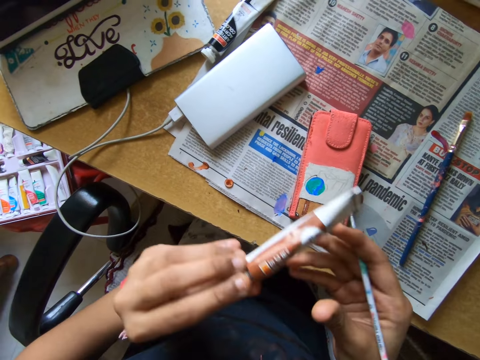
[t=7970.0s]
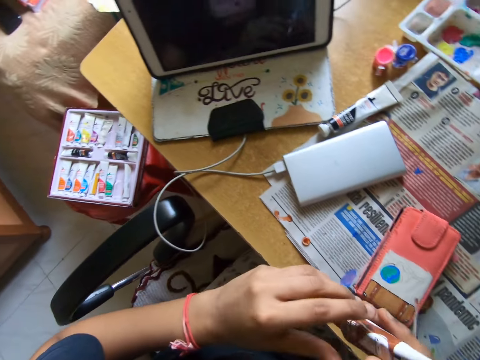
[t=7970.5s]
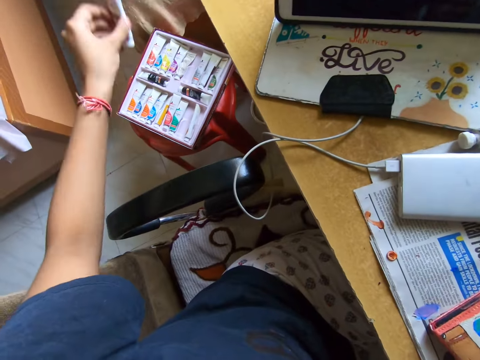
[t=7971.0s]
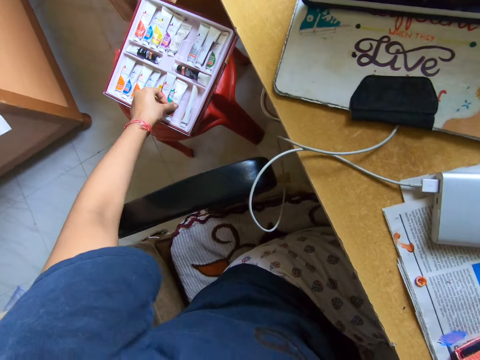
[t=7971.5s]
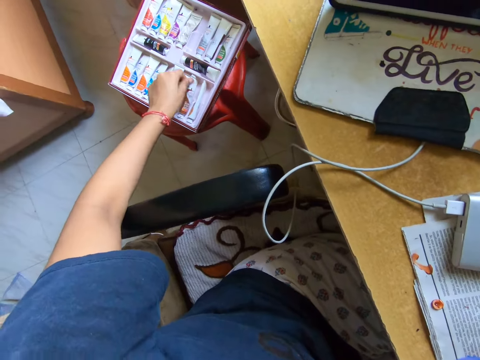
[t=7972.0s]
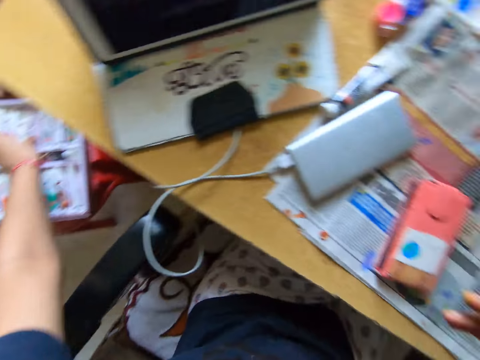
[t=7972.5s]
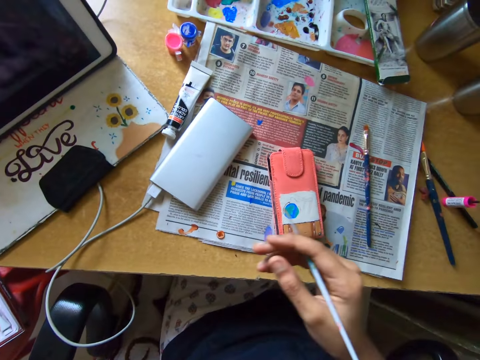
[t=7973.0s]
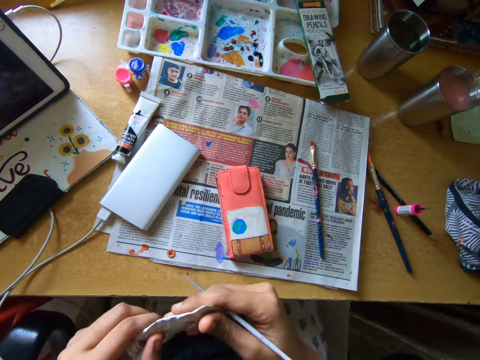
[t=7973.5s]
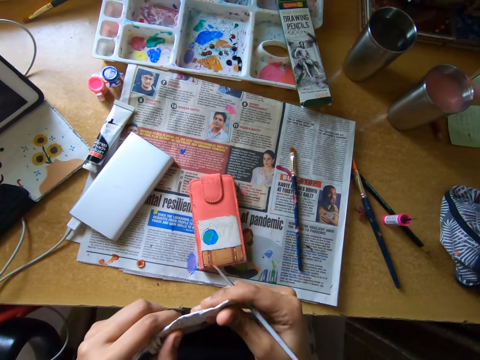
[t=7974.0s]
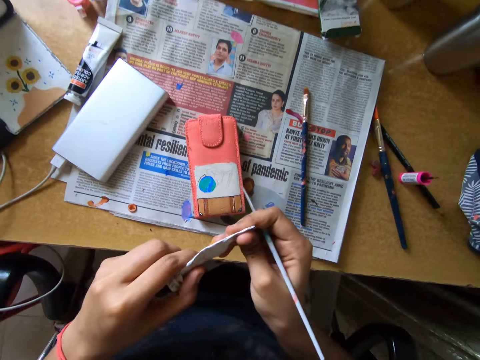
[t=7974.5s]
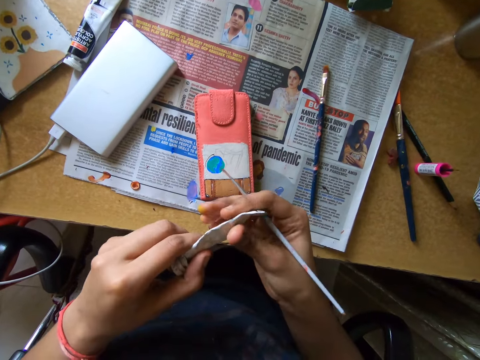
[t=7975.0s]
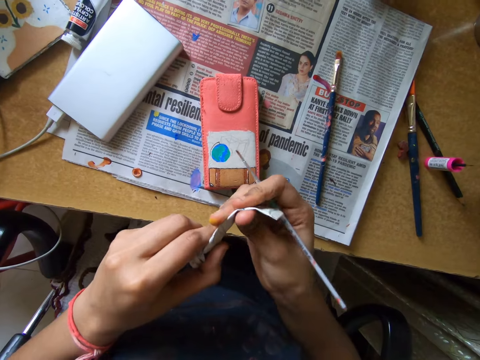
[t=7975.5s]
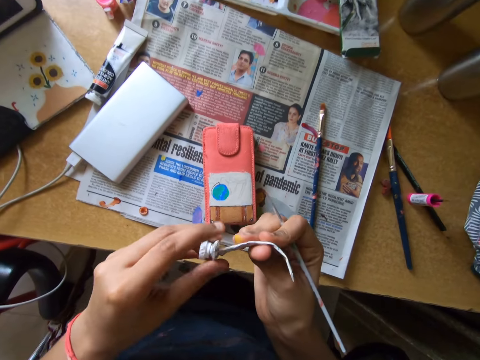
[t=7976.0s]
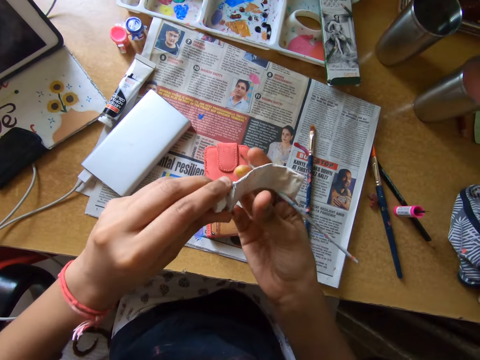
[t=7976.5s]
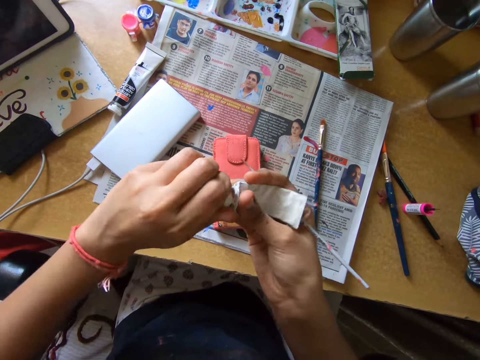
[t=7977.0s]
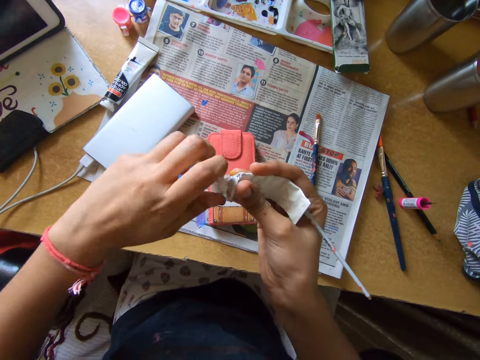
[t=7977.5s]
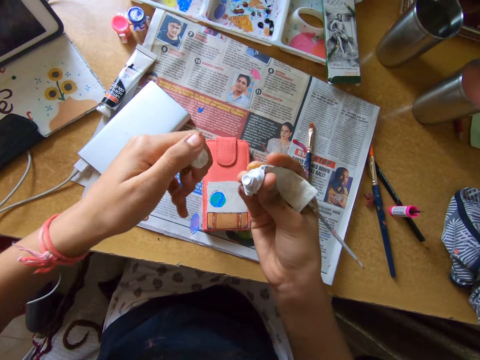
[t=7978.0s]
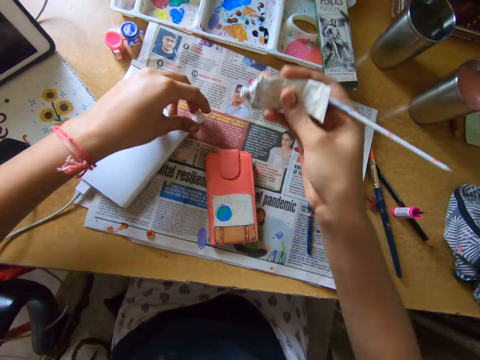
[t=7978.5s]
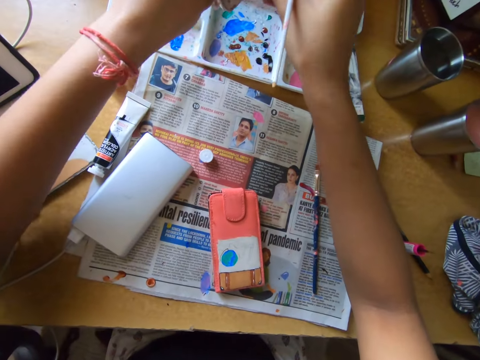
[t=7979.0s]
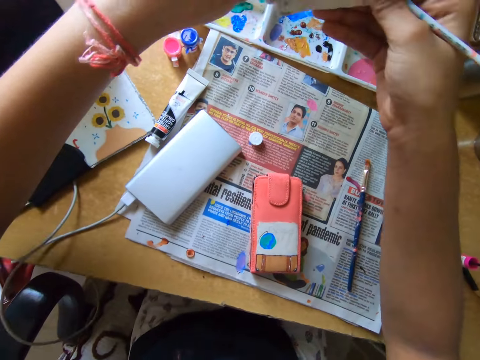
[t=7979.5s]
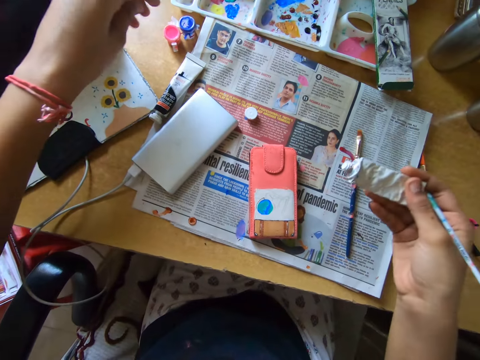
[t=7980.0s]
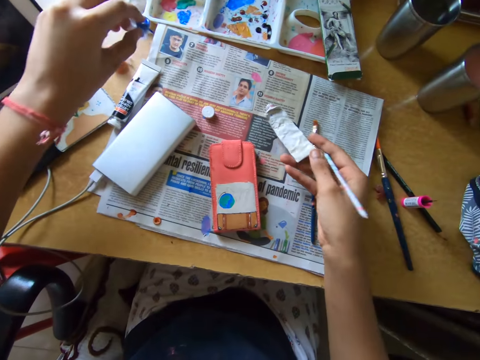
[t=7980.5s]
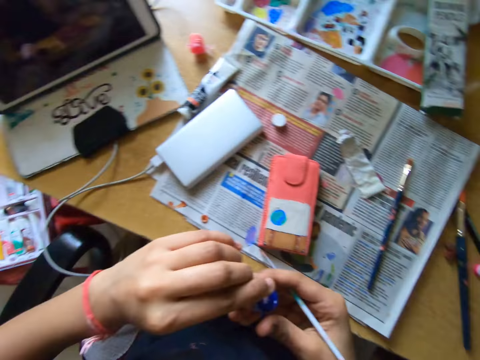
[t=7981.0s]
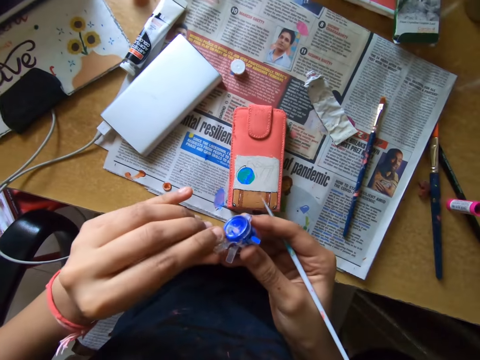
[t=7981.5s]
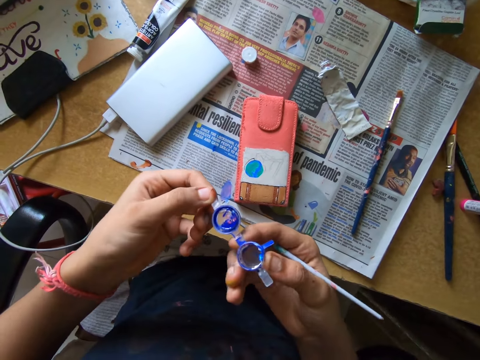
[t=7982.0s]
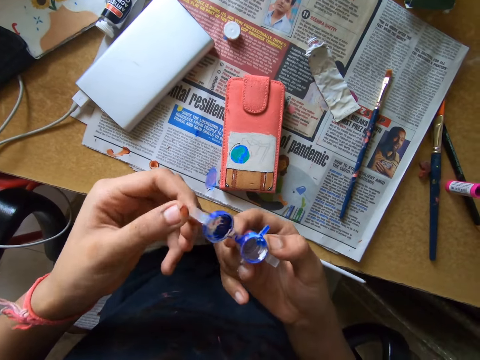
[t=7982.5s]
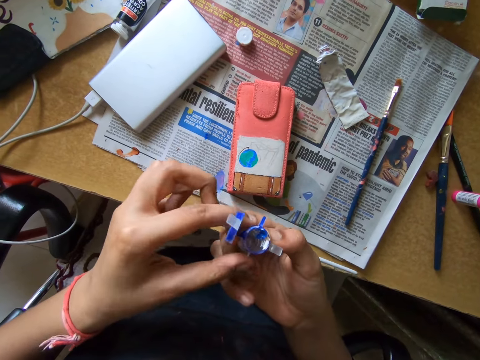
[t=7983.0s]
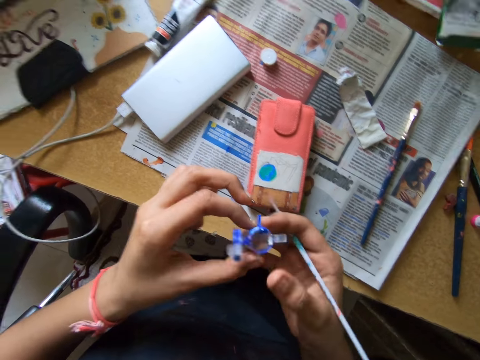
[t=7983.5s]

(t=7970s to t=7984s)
The camera wearer drops the paint tube in the paint pack with his left hand. They look around a room. They hold the paint tube with both hands. They remove a lid from the paint tube with his left hand. They drop the lid on the table with his left hand. They pour paint on a paint pallet. They pick up the paint container from the table with his left hand. They drop the paint tube on the table with his right hand. They open the paint container with both hands.

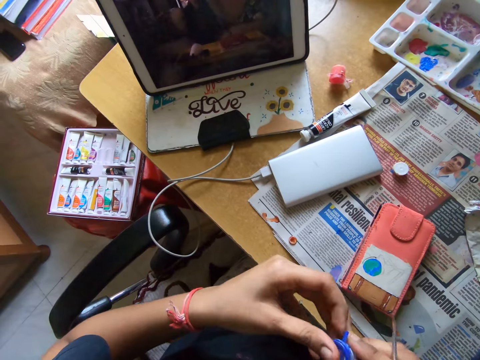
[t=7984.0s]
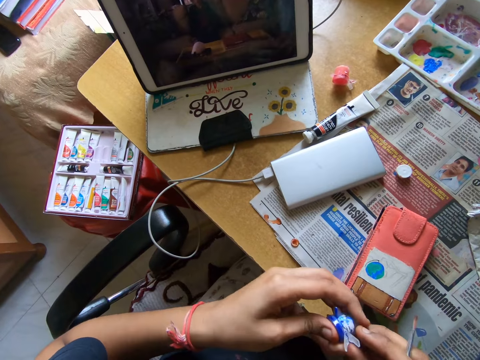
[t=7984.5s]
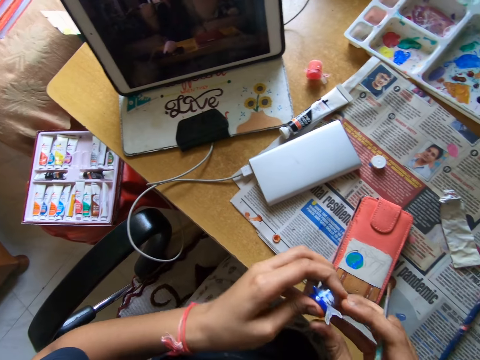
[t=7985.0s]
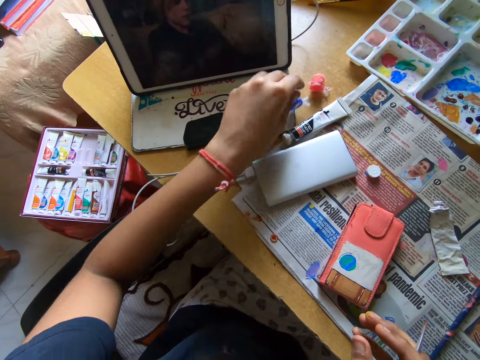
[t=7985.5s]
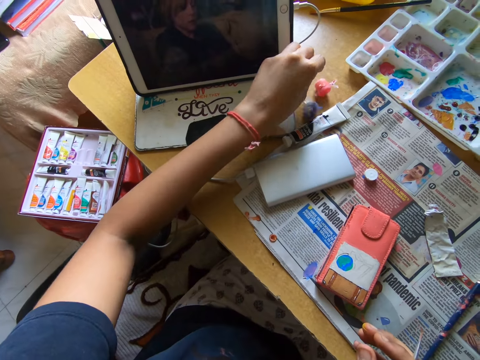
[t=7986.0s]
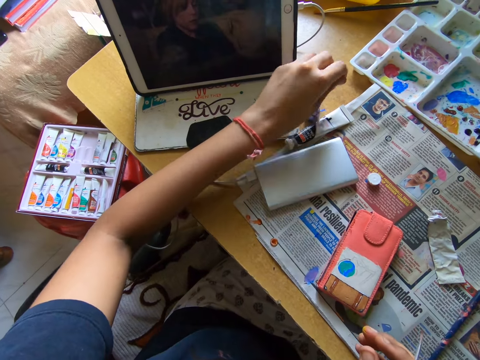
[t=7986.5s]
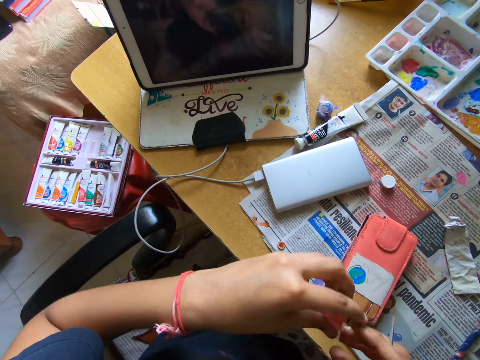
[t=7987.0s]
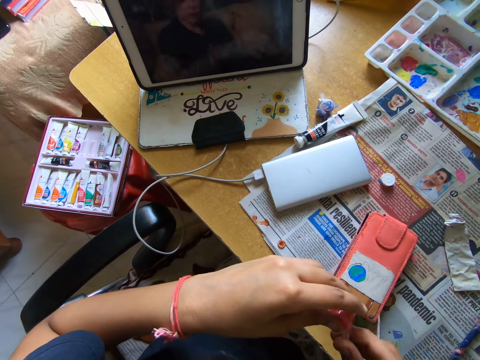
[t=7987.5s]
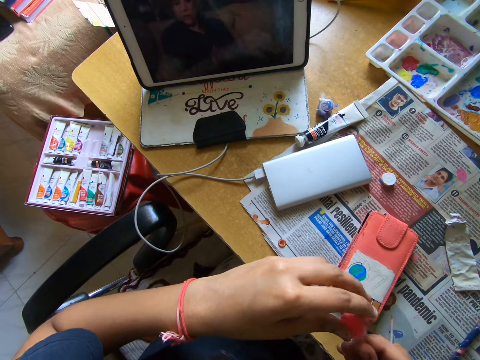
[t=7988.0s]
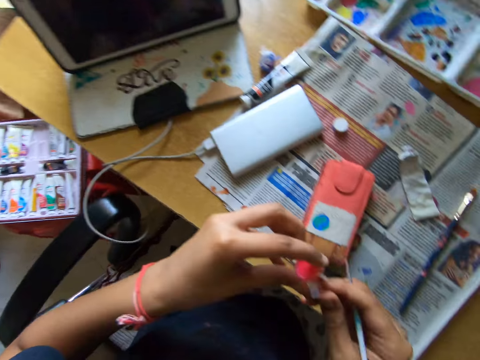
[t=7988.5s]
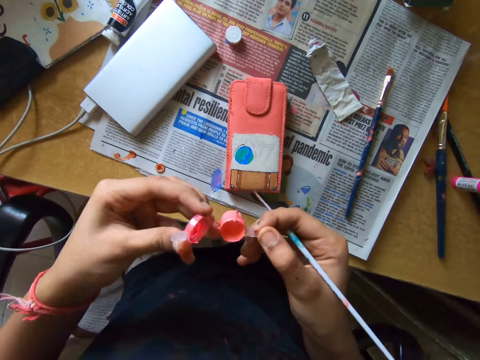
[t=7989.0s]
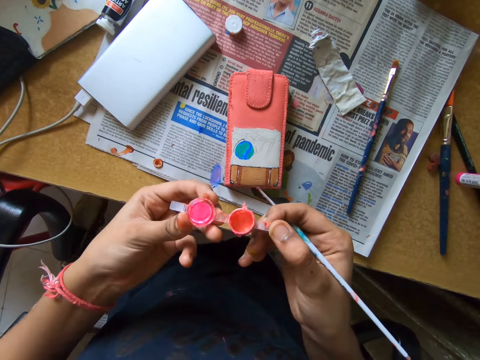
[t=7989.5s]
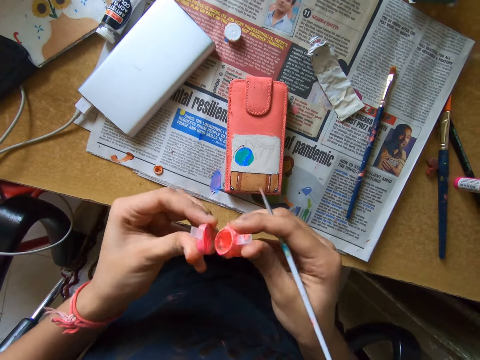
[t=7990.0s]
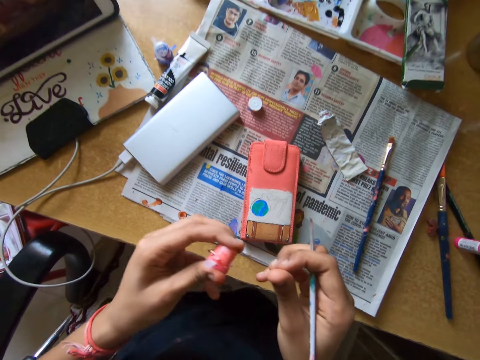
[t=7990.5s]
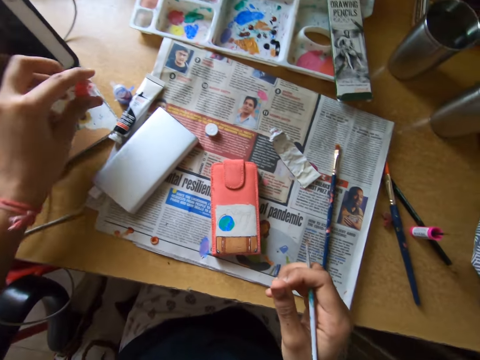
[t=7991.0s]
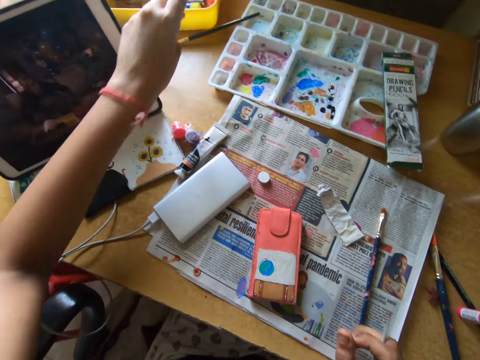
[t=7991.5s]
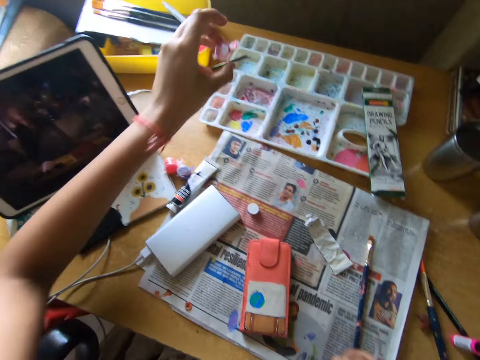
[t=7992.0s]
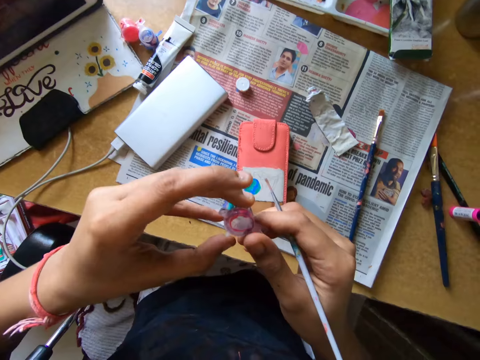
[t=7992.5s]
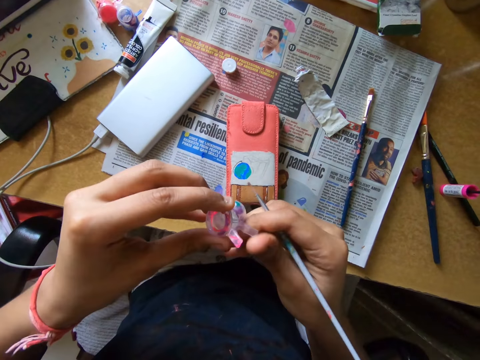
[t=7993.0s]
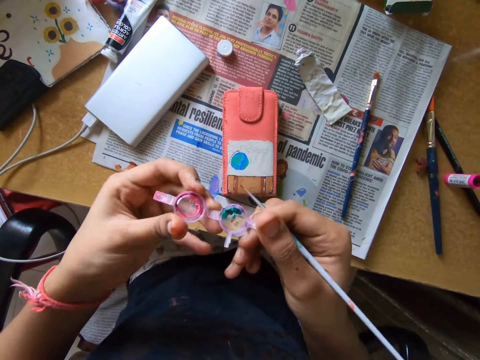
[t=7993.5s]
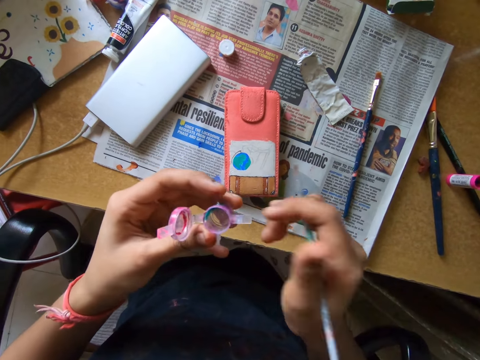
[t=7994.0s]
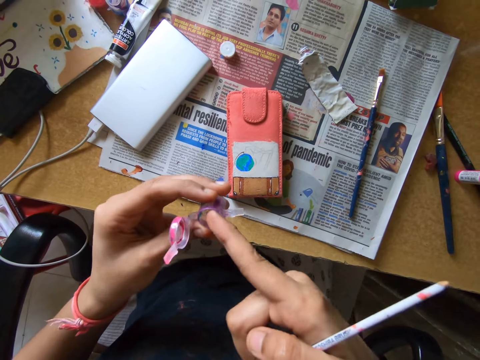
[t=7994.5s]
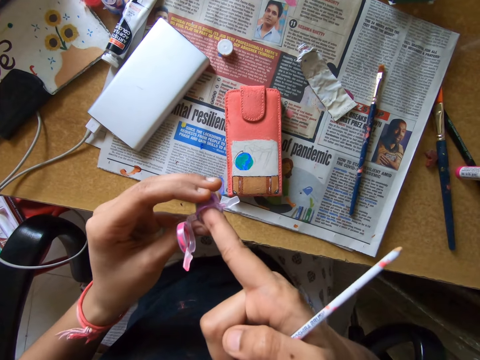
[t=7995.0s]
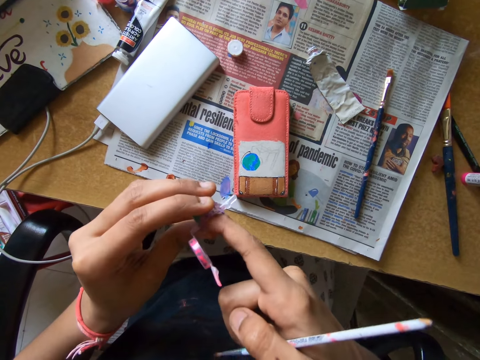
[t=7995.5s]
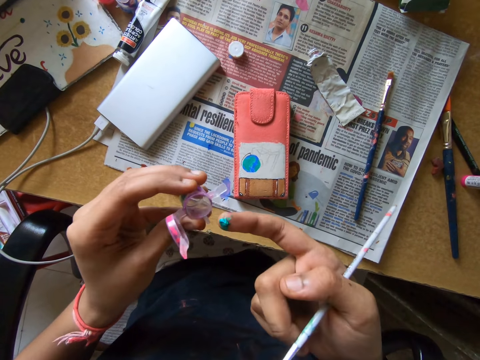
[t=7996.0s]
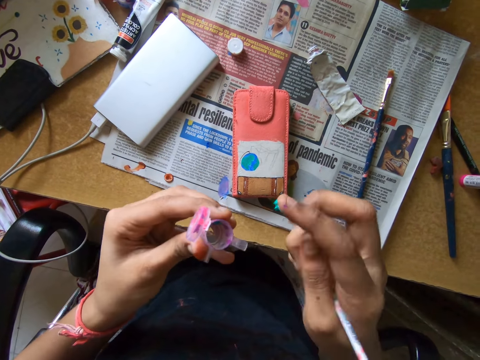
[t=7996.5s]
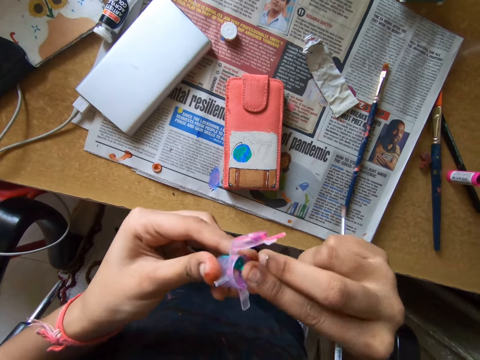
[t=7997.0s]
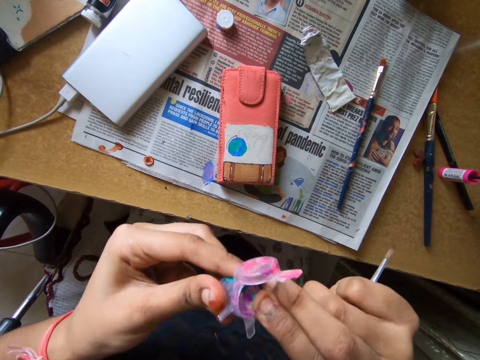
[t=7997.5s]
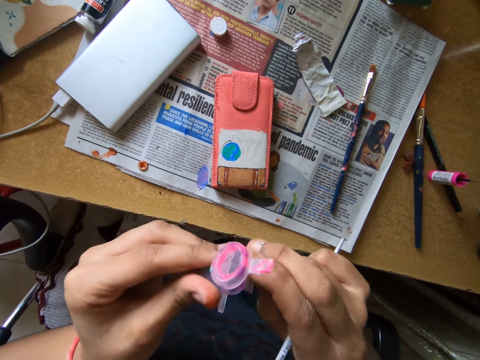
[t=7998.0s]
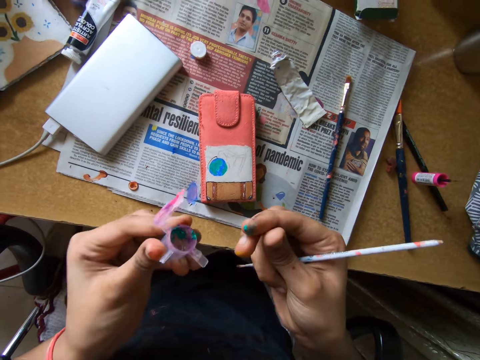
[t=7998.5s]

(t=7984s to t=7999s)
The camera wearer looks around a room. They close the paint container with both hands. They drop the paint container on the table with his left hand. They pick up the paint container from the table with his left hand. They open the paint container with both hands. They close the paint container with both hands. They drop the paint container on the table with his left hand. They pick up the paint container from a plate with his left hand. They open the paint container with both hands. They put his right finger in the paint container. They scoop paint from the paint container. They adjust the paint on his right finger on the paint container. They smear paint on the paint container.
